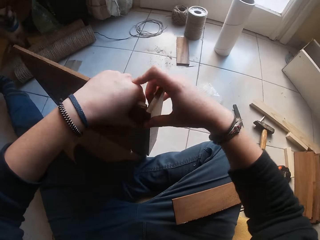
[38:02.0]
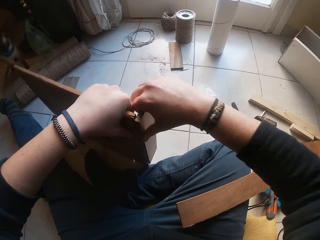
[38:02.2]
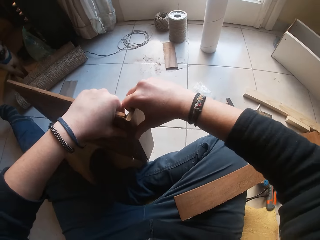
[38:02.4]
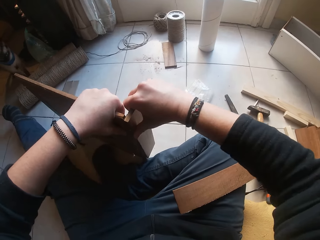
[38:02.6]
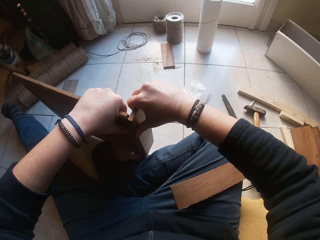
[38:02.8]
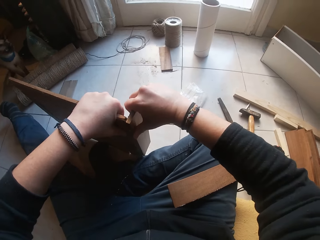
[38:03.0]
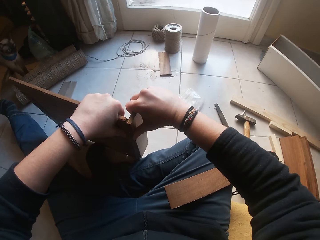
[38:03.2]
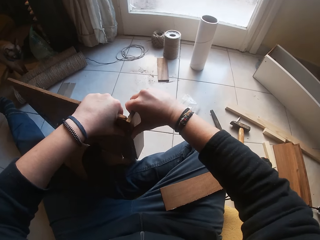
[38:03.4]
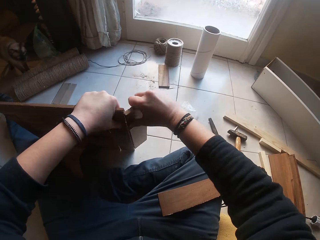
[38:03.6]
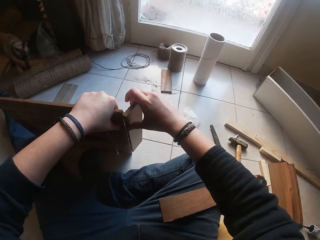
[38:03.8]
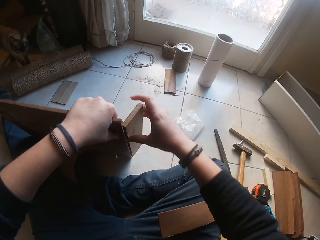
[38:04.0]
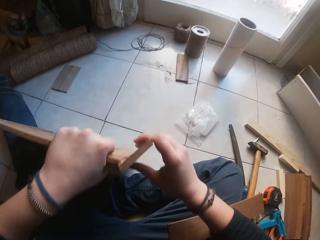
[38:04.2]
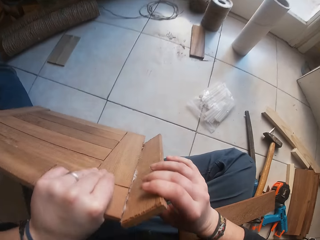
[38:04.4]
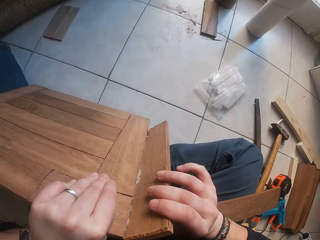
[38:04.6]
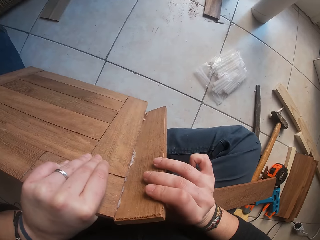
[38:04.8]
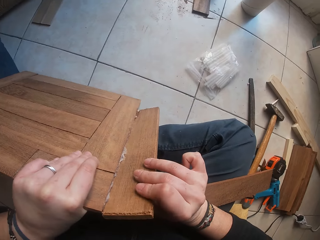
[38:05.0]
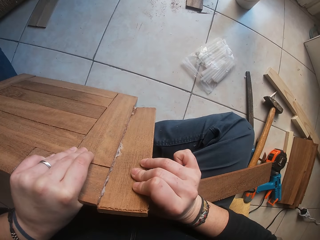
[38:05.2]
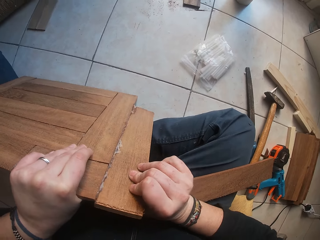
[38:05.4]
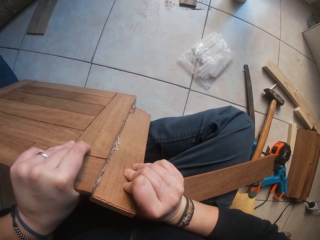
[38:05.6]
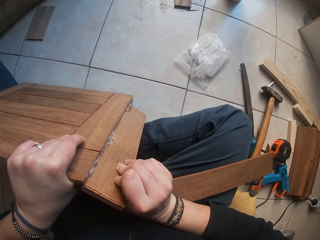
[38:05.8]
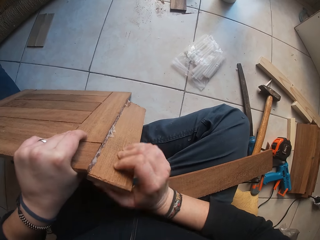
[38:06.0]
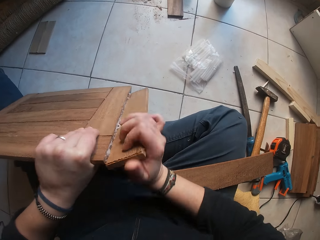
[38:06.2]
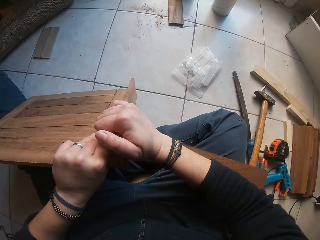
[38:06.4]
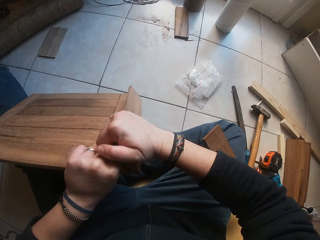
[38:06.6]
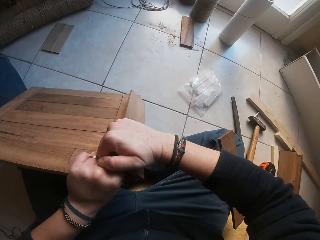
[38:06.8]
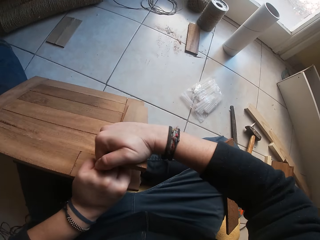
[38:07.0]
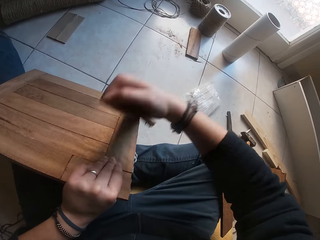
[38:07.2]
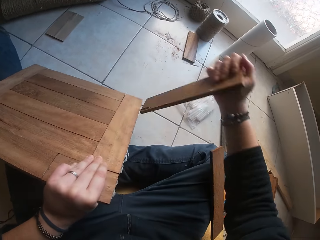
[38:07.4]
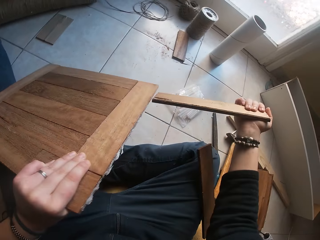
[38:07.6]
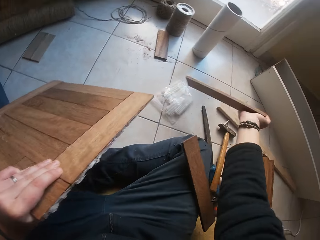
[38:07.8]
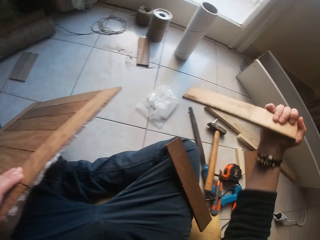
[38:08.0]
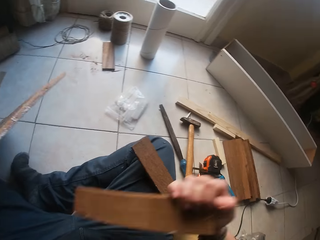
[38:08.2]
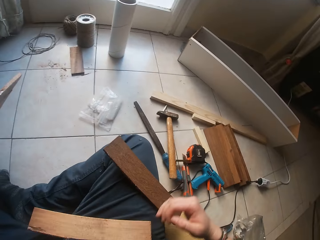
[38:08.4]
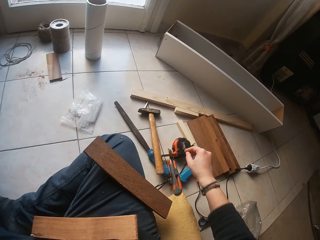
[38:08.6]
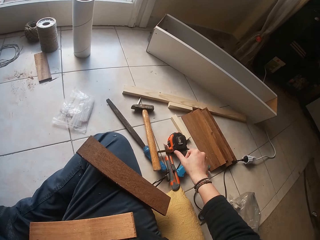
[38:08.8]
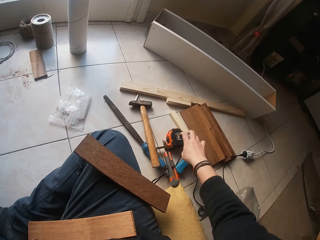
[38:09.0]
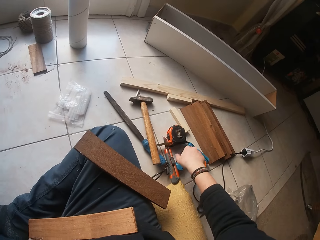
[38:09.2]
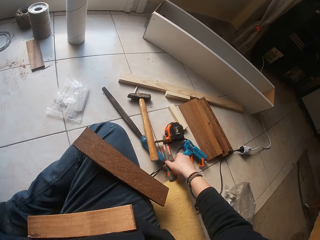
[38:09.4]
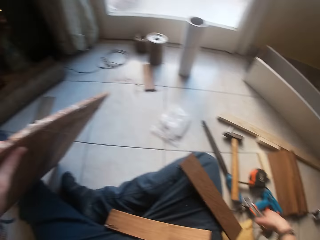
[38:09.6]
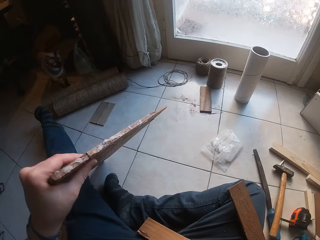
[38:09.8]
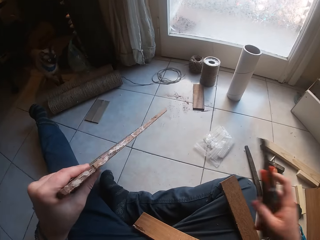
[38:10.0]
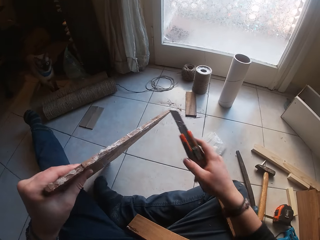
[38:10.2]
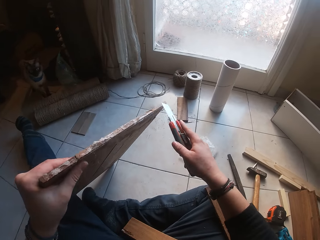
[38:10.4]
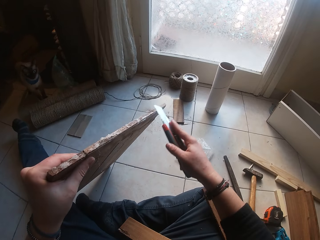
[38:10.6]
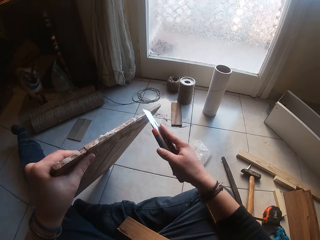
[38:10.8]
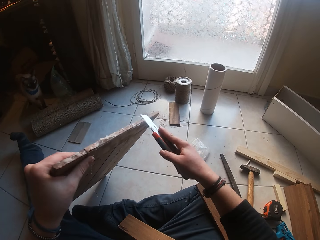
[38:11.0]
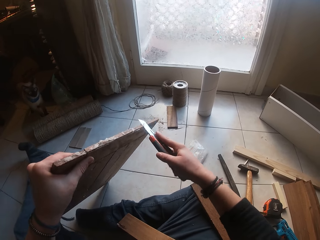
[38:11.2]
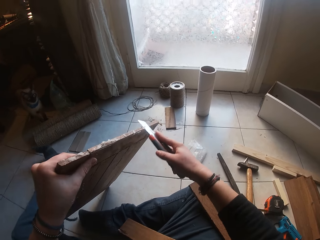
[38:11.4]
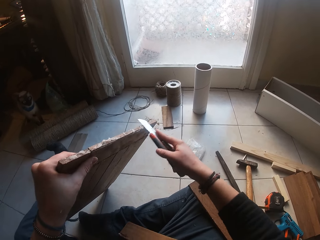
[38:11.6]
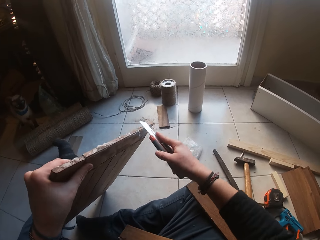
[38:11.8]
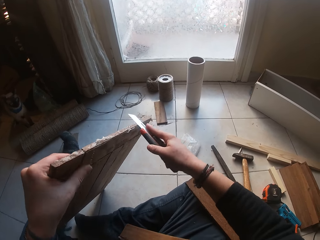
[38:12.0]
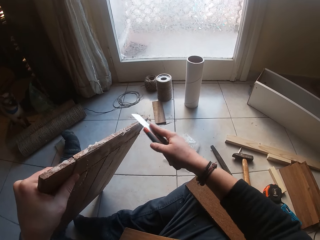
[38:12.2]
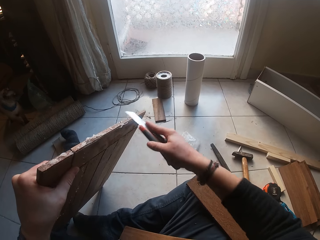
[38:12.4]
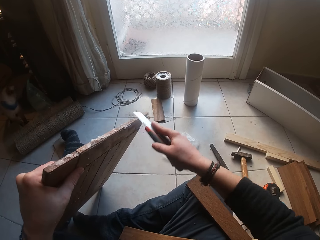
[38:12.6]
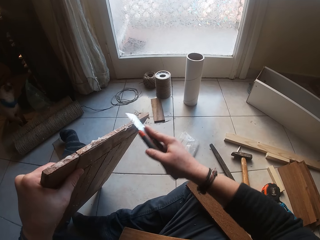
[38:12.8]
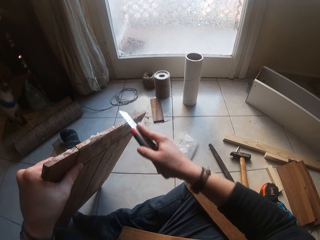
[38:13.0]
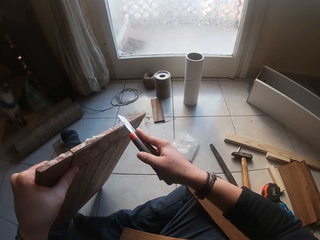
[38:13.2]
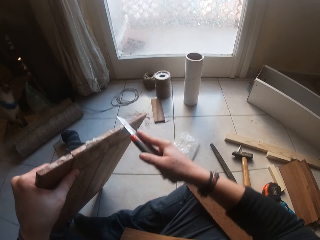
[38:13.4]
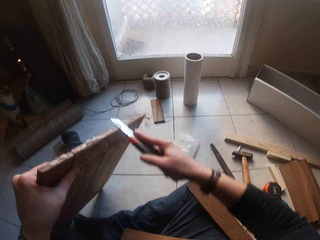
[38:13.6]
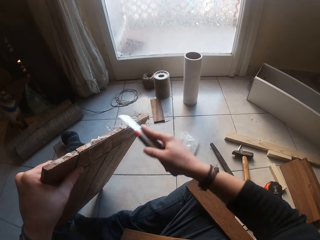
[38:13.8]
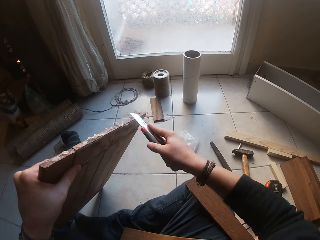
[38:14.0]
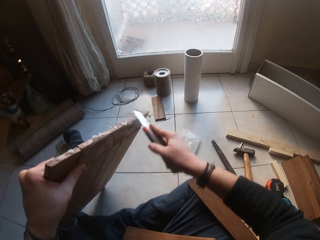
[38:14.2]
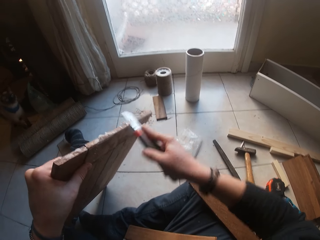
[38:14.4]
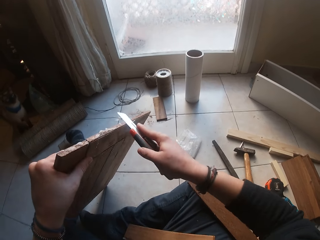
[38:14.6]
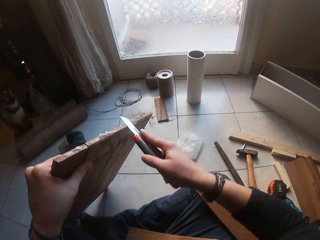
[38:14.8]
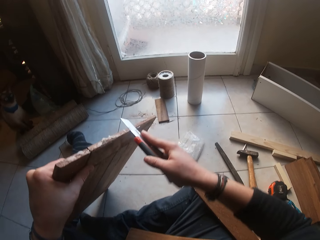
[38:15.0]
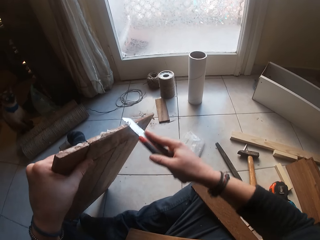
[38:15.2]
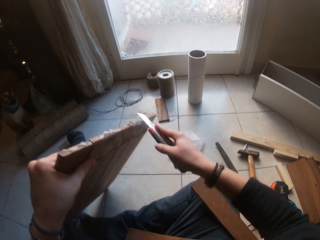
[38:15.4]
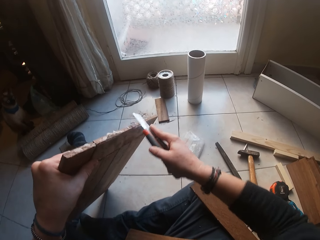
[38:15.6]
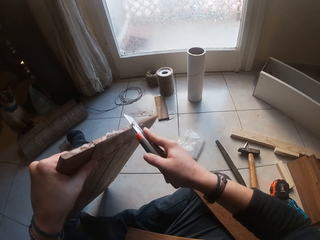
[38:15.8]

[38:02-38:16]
The camera wearer moves the wood. He peels off a wood plank from the wooden board with both hands. He presses the wood. He looks at the wood. He places the wood plank from his right hand to his right hand. He presses the wood. He breaks the wood. He pulls the wood. He places the wood plank on his thigh with his right hand. He moves the right hand. He picks up a retractable utility knife or blade with his right hand. He looks at the wood. He moves the blade. He scrapes off glue from the wooden board with the retractable utility knife in his right hand.

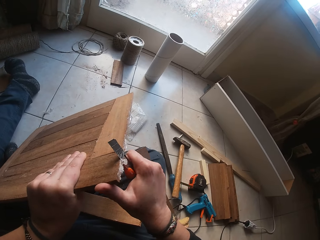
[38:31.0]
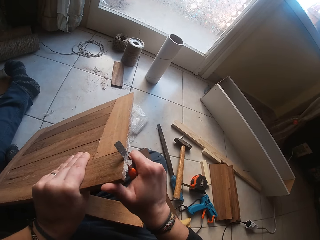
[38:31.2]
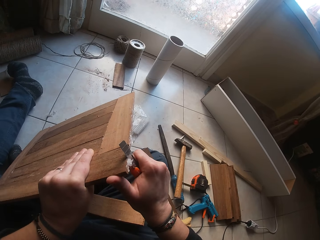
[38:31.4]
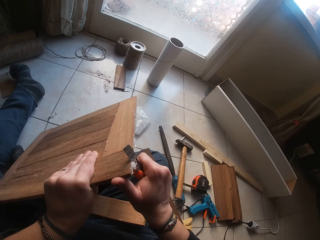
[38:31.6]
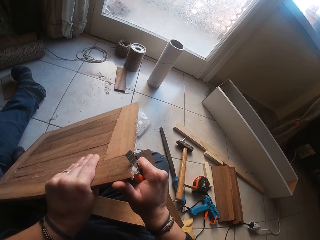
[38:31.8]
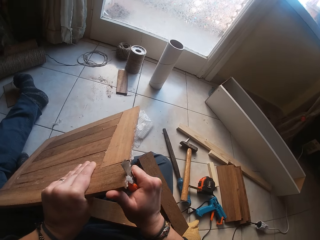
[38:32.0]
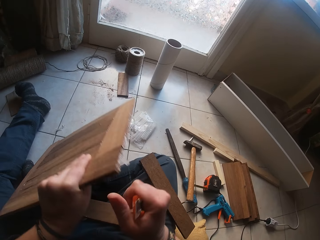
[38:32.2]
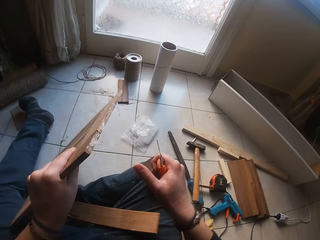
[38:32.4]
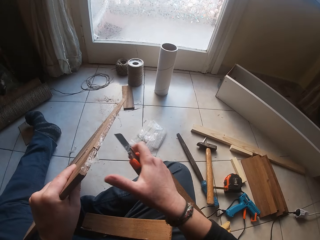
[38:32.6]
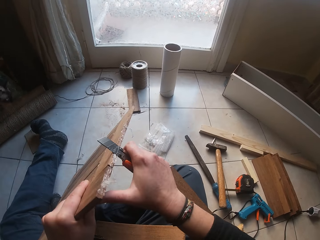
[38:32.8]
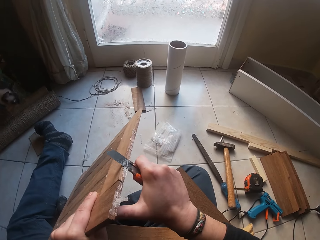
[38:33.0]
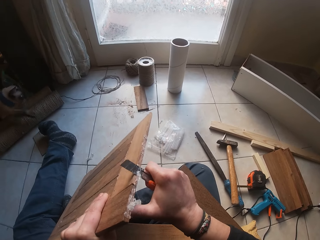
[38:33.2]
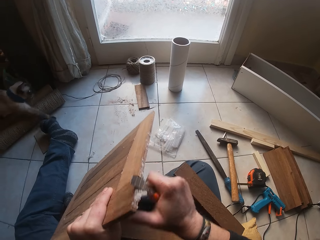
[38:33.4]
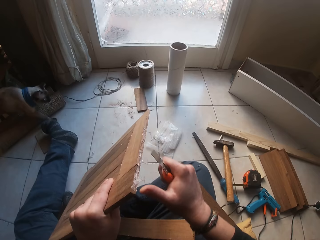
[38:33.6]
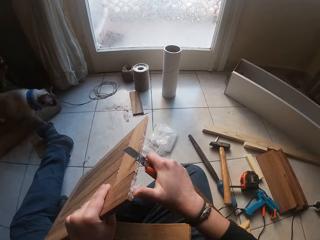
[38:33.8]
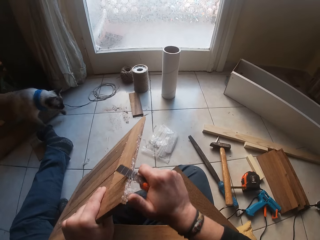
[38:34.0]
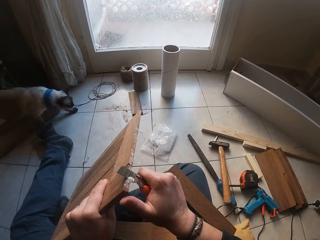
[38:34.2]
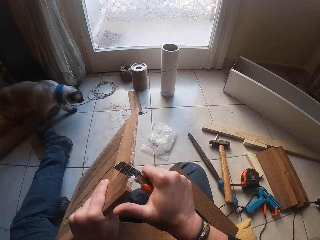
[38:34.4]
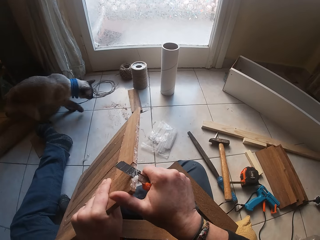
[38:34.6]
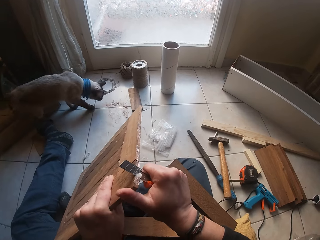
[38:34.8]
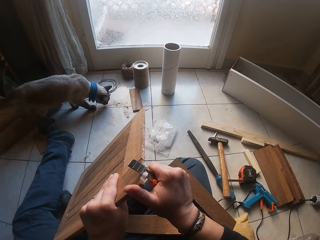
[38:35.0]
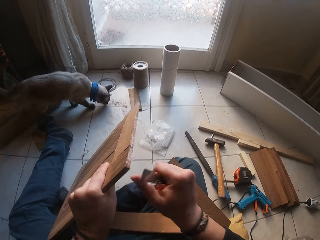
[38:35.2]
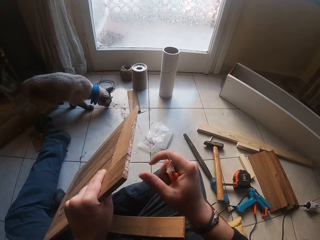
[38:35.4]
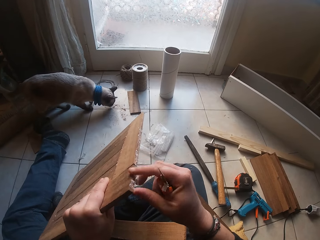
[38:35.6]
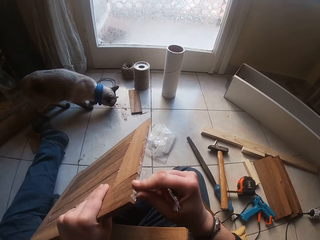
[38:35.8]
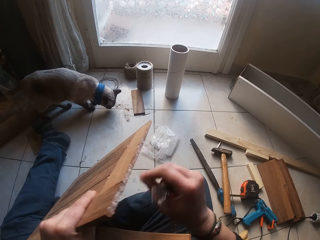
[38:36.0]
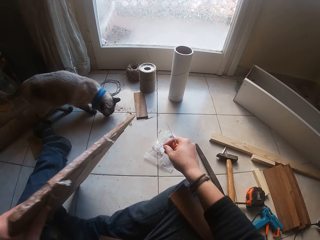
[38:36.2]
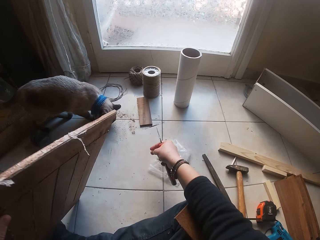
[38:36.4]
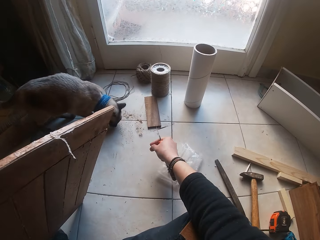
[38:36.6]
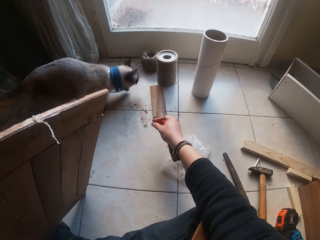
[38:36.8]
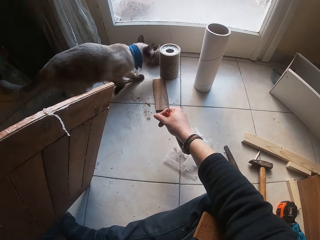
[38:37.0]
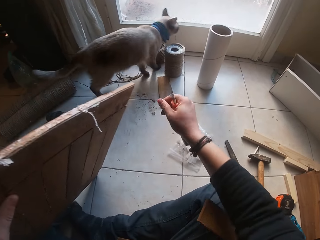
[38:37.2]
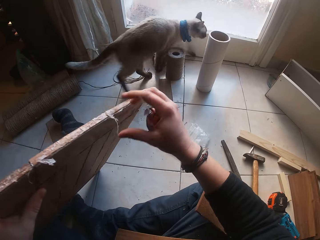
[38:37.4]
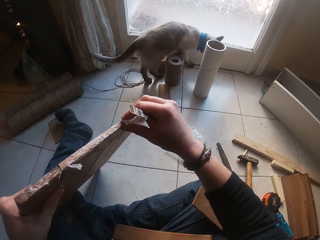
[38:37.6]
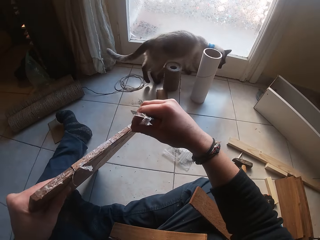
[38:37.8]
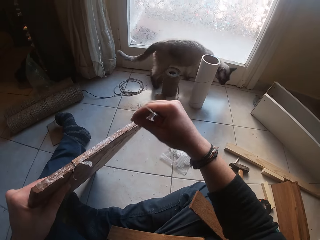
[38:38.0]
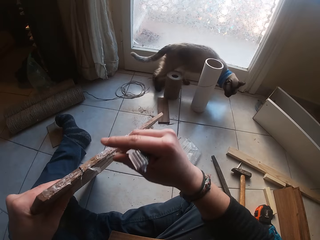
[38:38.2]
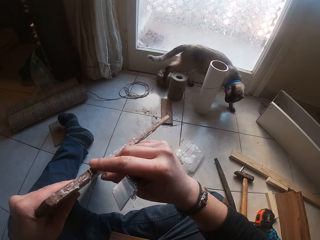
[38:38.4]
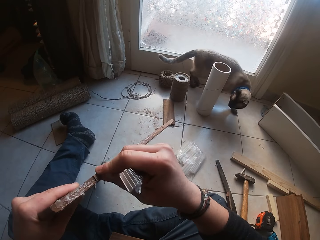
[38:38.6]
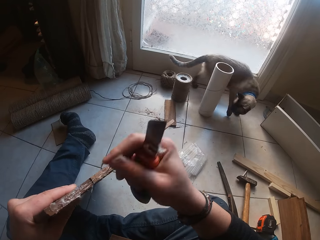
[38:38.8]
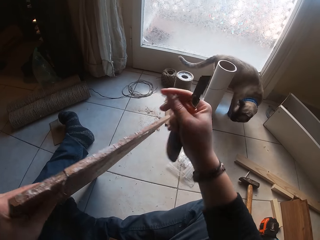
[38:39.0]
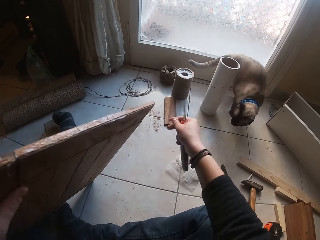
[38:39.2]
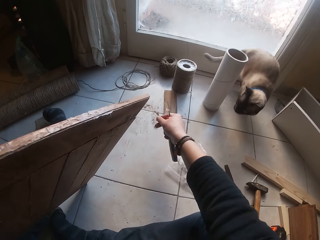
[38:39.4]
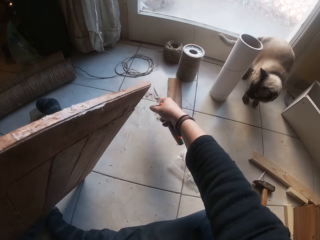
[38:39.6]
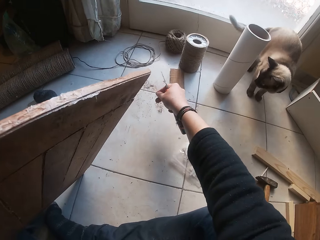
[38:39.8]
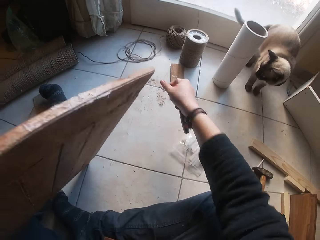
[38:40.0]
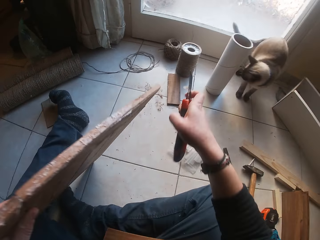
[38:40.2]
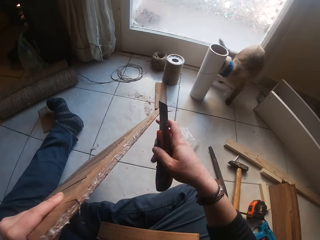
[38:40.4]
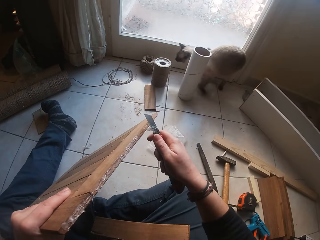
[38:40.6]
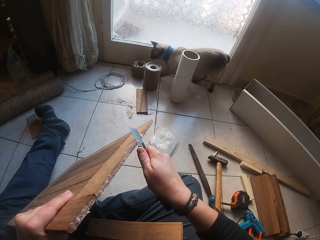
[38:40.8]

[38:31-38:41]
The camera wearer moves the right hand. He removes glue from the wood with the blade. He pulls the glue from the wood. He moves the right hand. He chases away a dog with his right hand. He holds the wood. He pulls glue from the wood. He drops the glue down. He pulls back the right hand.
